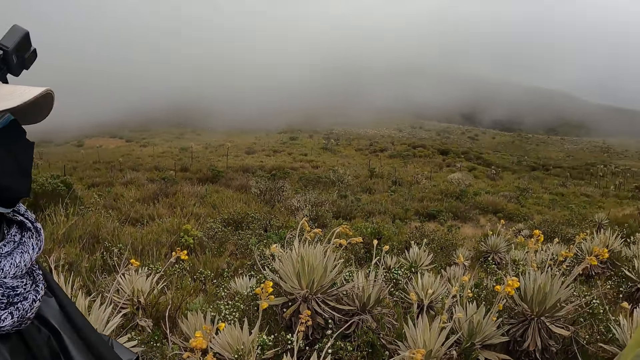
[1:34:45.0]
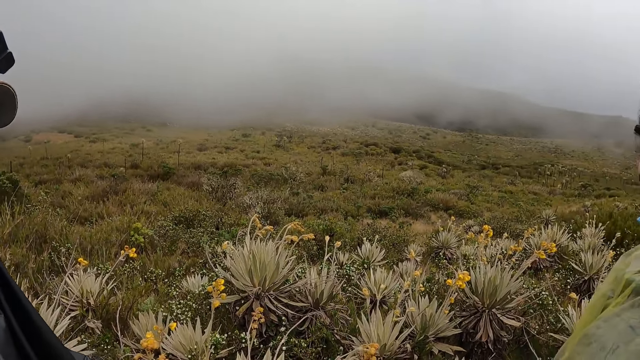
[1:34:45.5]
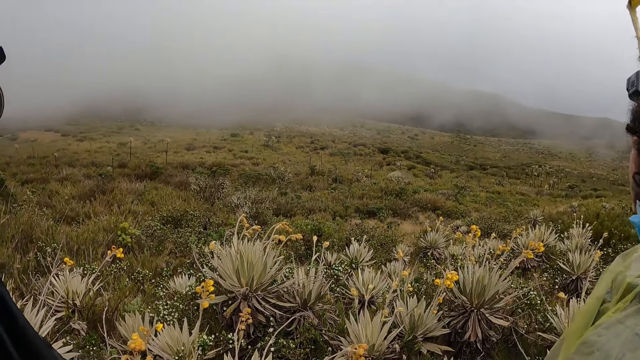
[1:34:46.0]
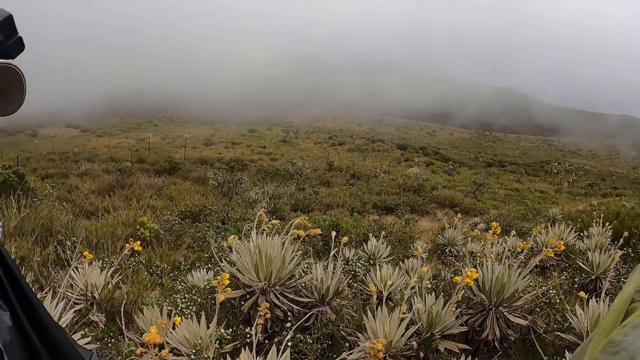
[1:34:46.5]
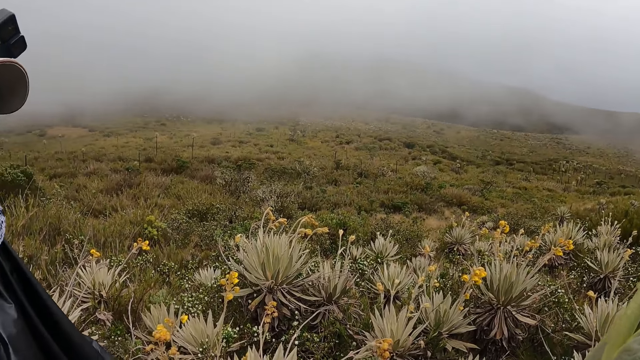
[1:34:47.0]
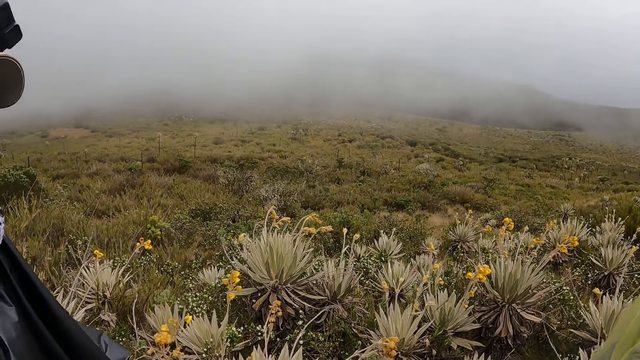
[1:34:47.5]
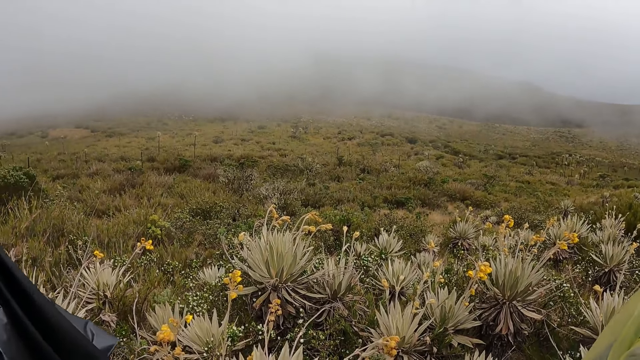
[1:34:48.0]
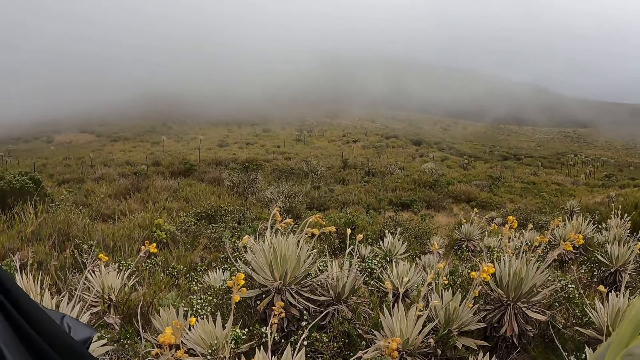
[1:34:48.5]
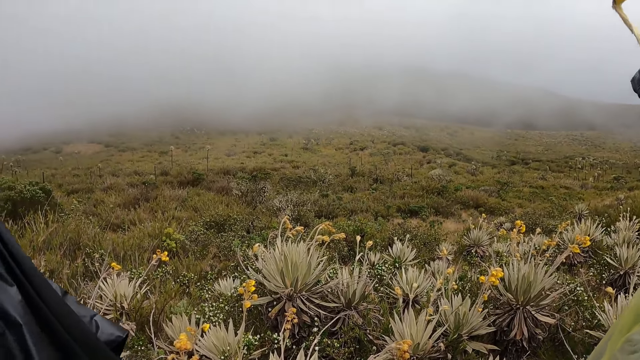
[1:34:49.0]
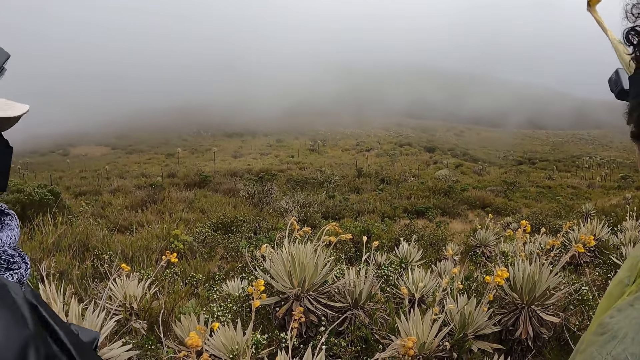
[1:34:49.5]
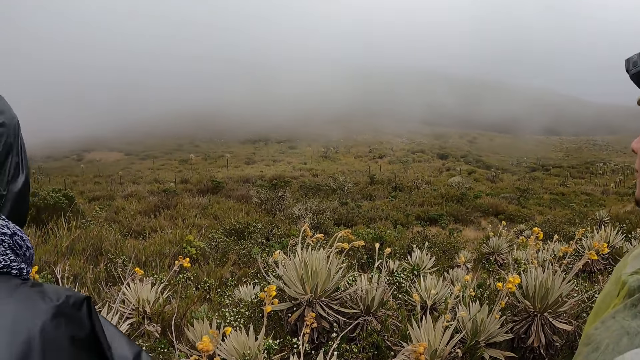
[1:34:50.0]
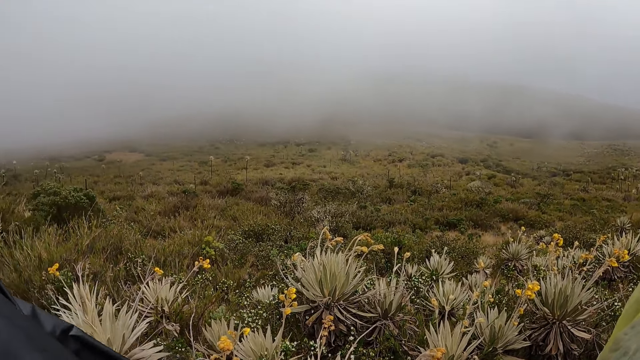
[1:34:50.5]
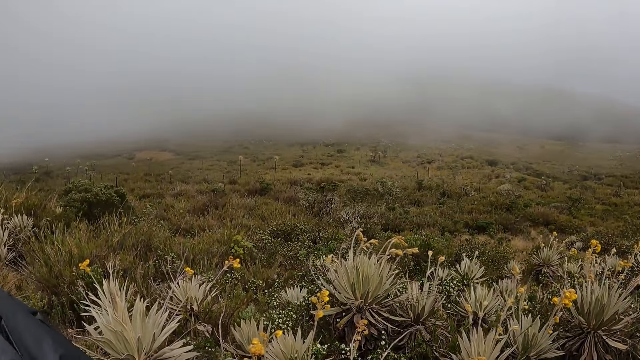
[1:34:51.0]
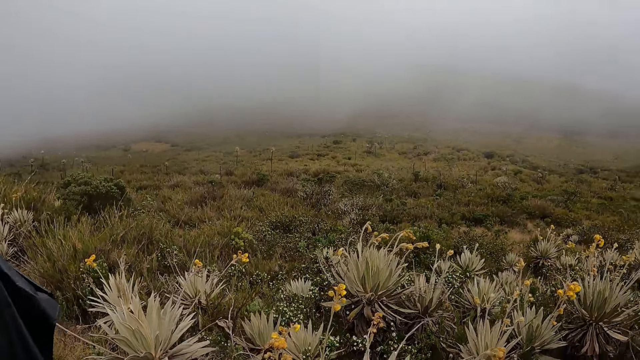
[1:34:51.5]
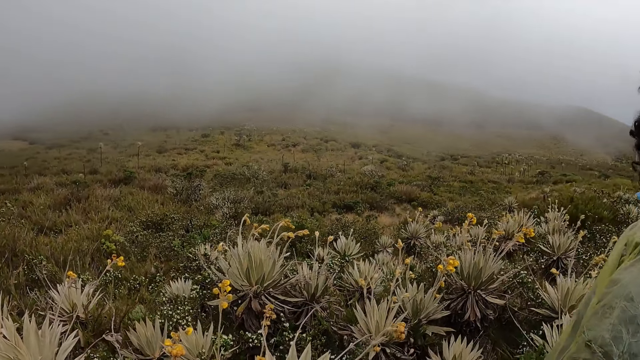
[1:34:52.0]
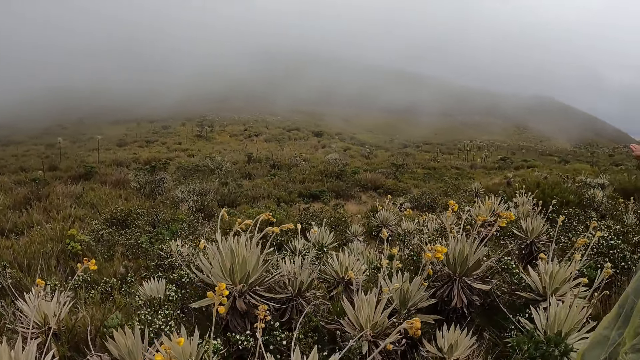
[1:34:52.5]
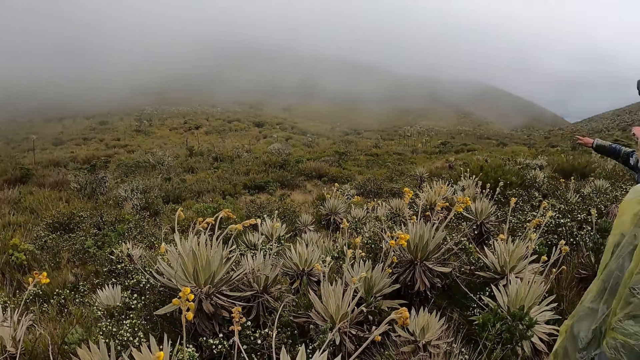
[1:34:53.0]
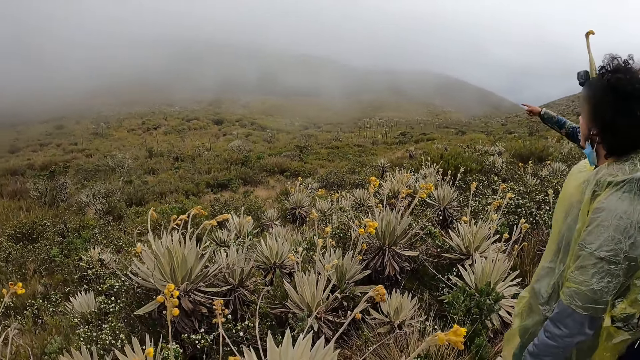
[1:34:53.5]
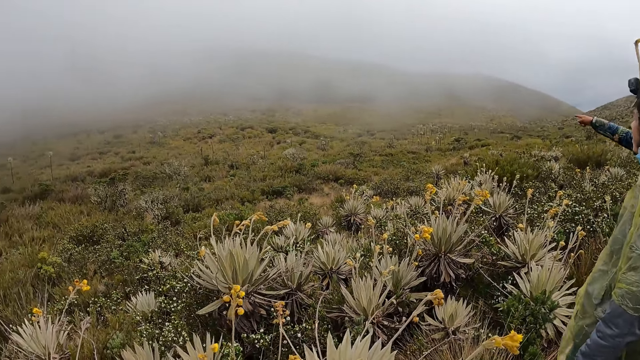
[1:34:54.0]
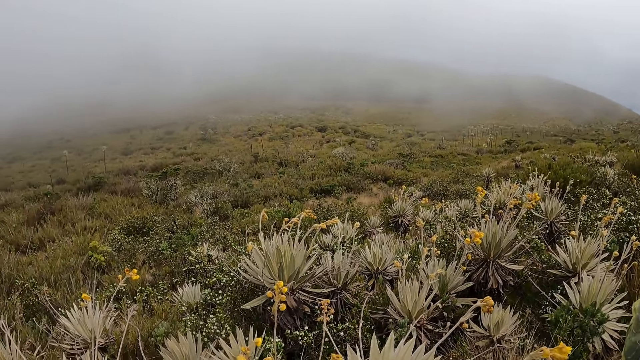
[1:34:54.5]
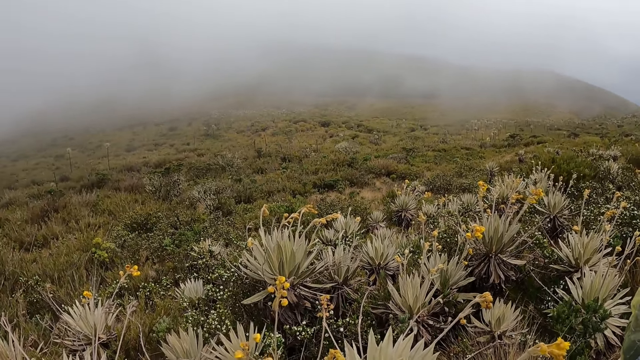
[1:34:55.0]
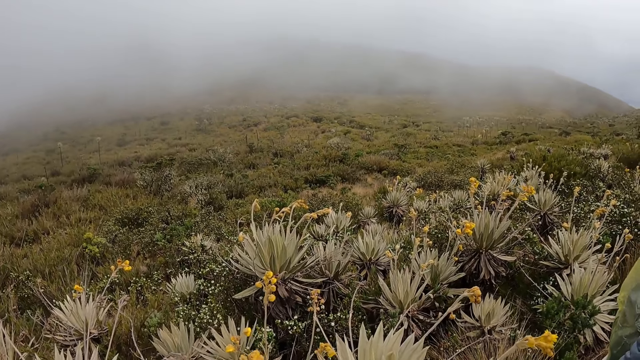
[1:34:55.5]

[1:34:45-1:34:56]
The camera wearer looks around. A woman points at a hill on the path with her right hand.

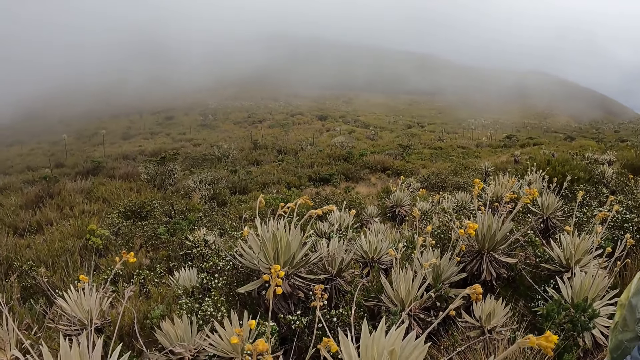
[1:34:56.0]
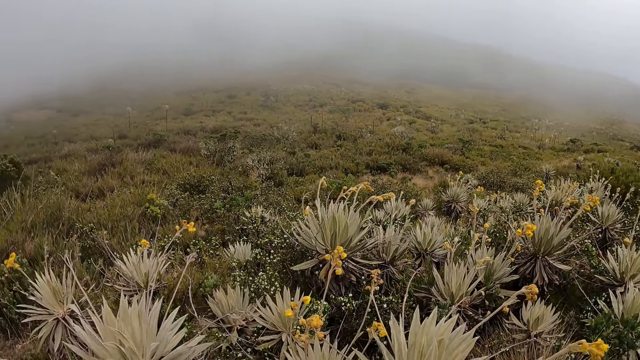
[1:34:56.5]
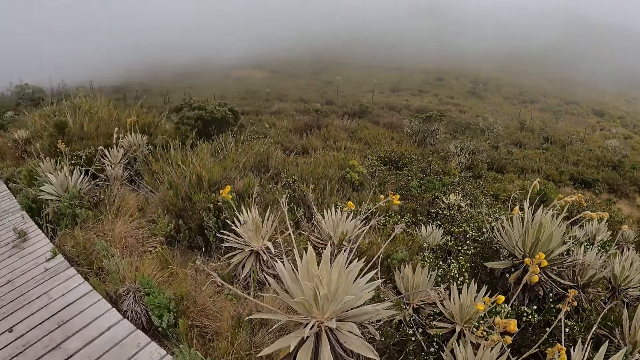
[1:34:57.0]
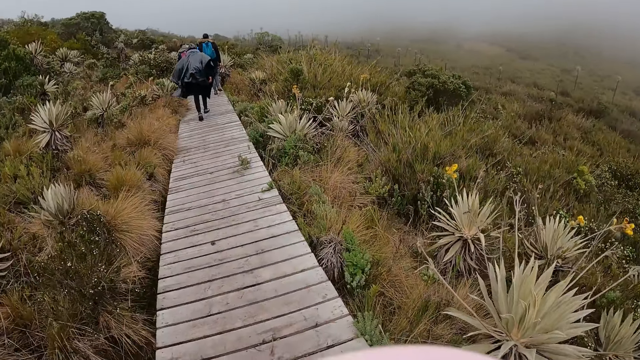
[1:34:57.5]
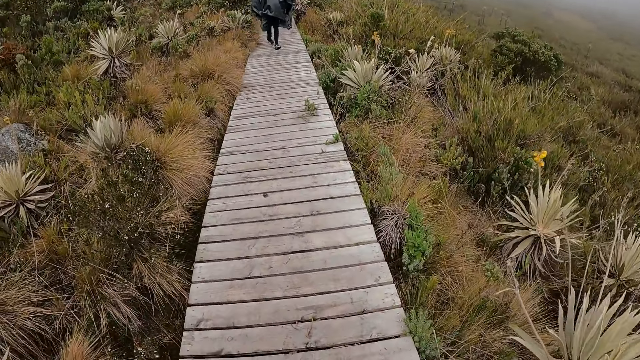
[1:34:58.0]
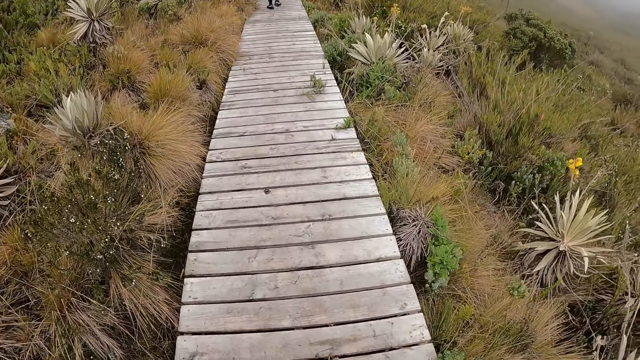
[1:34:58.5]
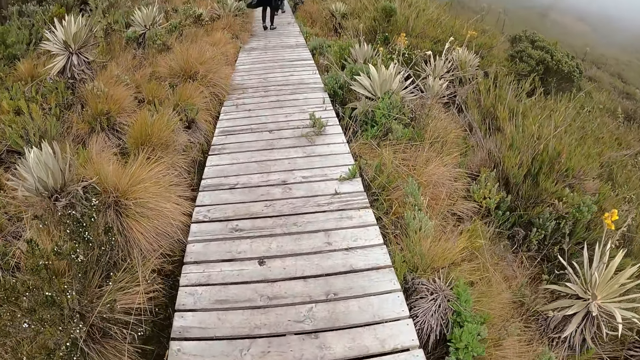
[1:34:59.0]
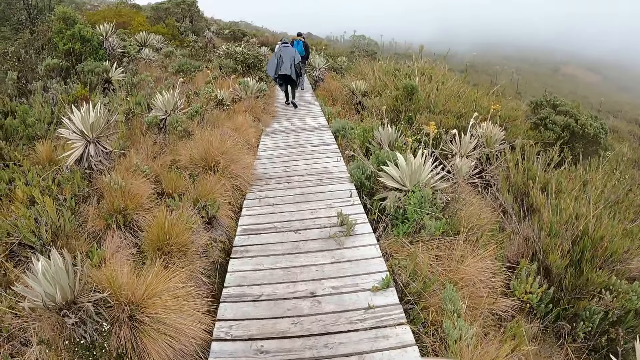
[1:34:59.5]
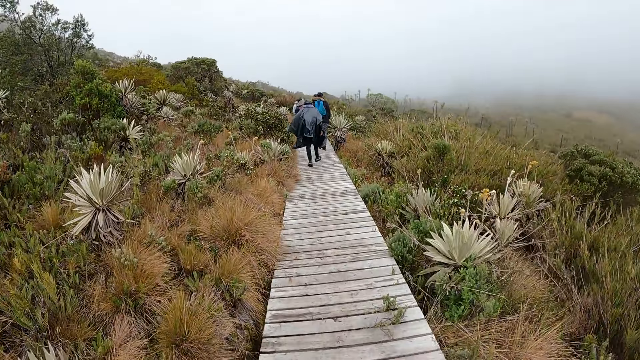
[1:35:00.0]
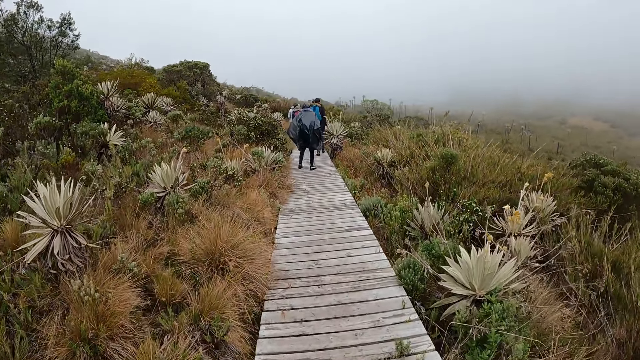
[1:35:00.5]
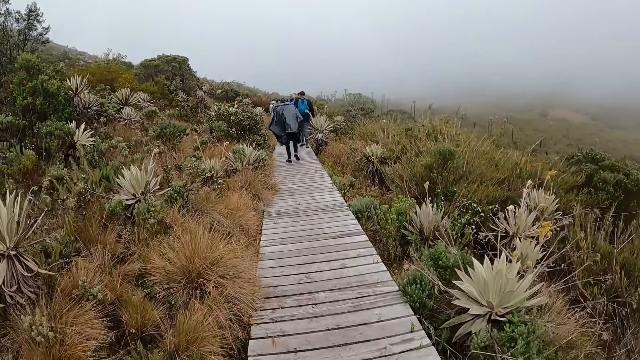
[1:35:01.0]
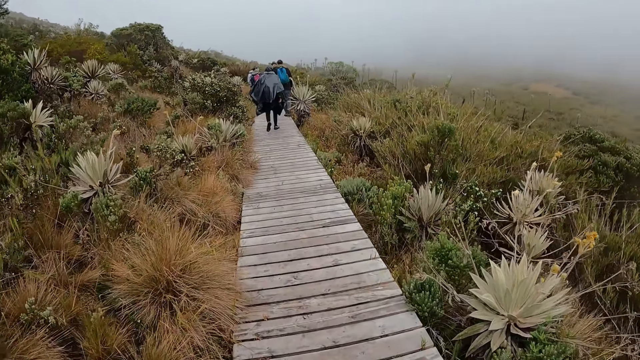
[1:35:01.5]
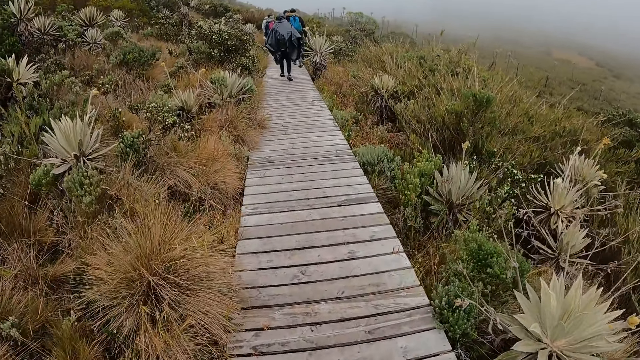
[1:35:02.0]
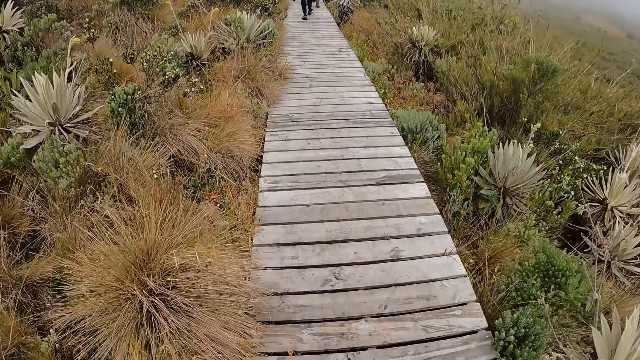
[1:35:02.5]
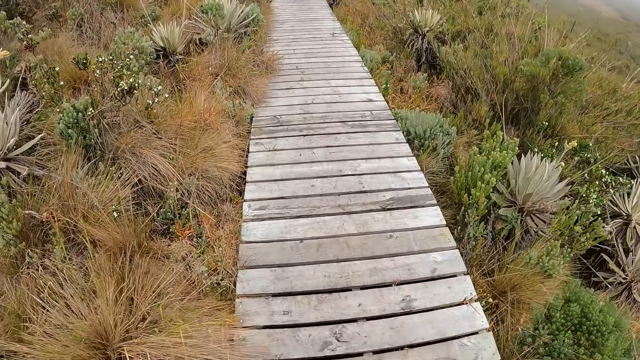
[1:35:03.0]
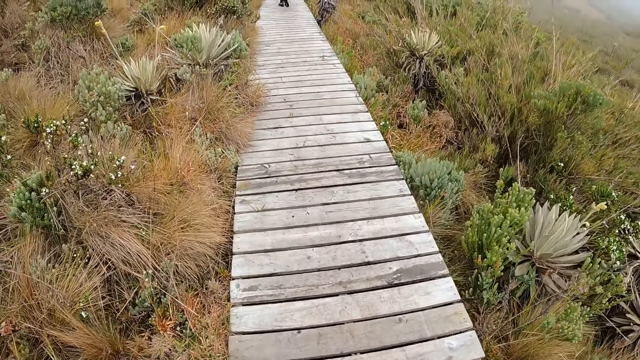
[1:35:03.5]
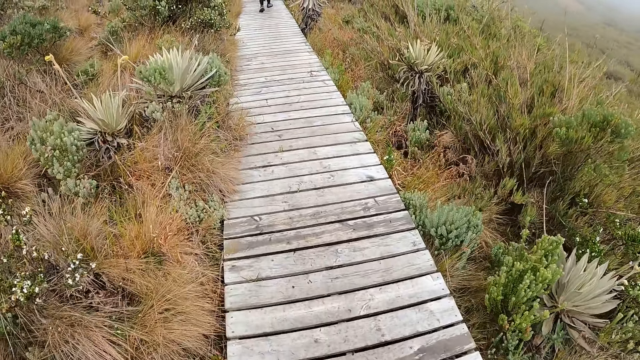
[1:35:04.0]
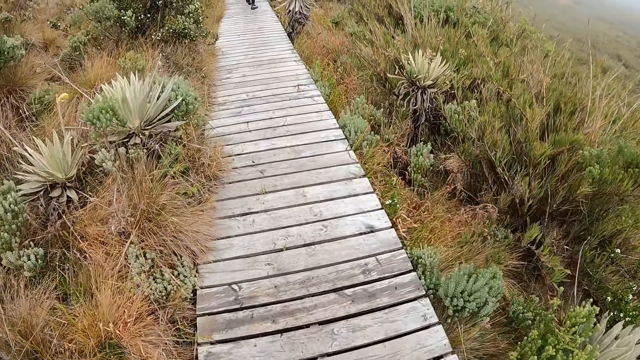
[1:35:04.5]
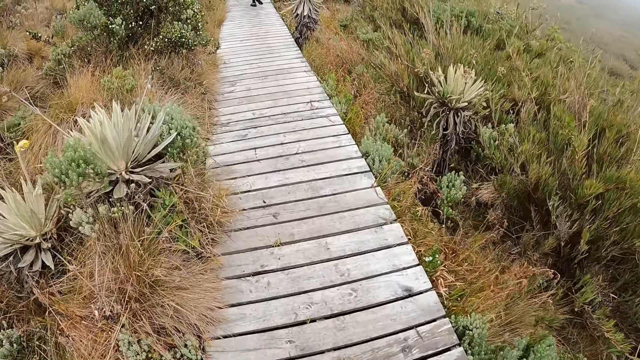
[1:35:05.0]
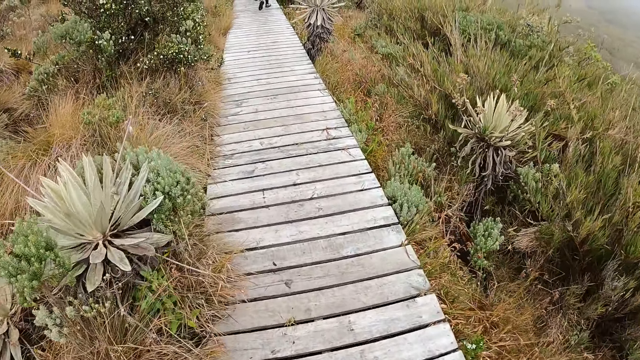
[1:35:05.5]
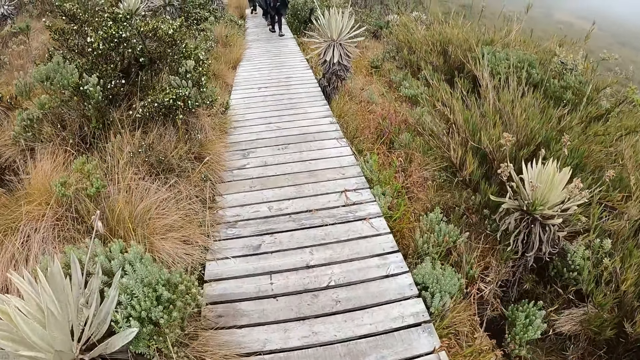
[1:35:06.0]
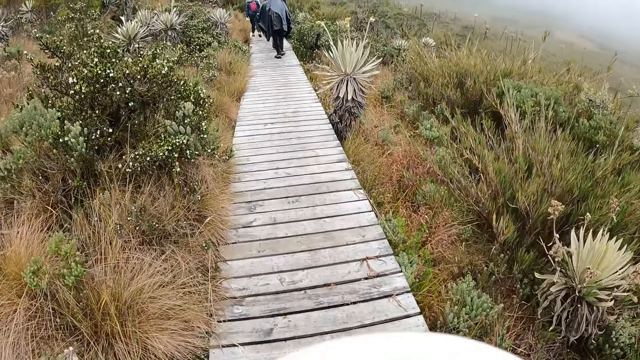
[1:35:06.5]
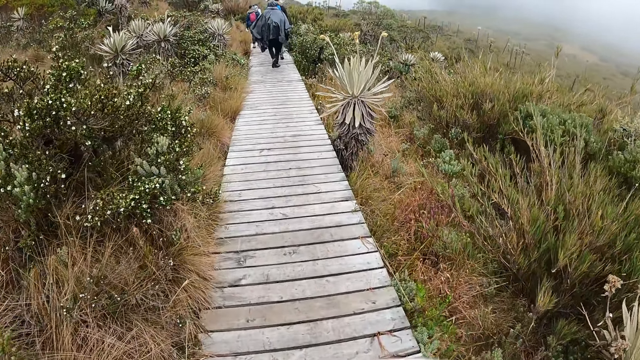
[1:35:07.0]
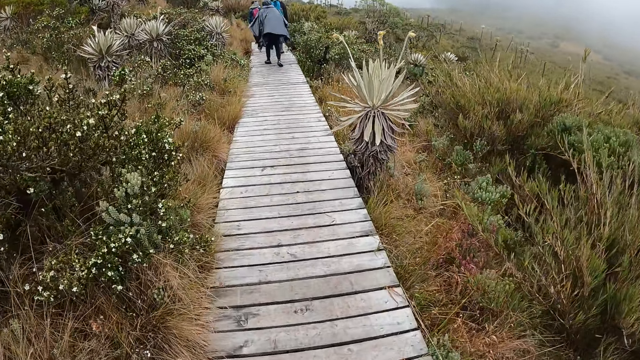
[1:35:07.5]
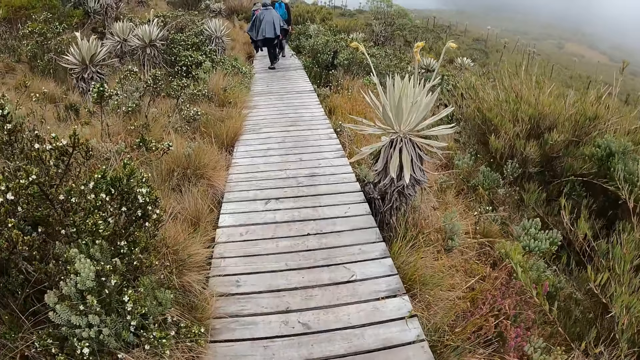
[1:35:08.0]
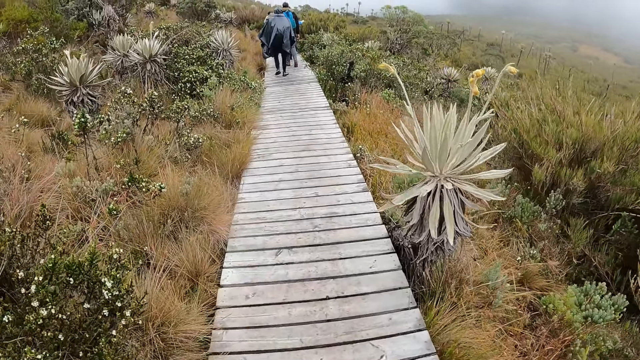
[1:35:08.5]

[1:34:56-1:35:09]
The woman walks on a wooden walkway along the path on the hill. The camera wearer walks on the wooden walkway with the group of people along the path on the hill.
